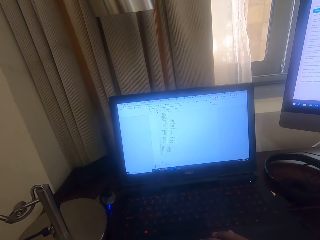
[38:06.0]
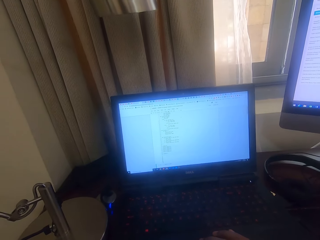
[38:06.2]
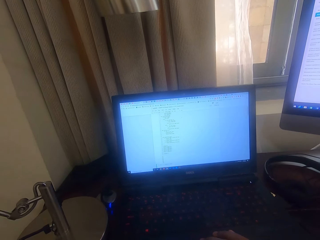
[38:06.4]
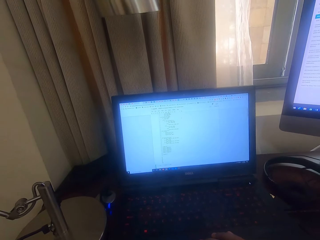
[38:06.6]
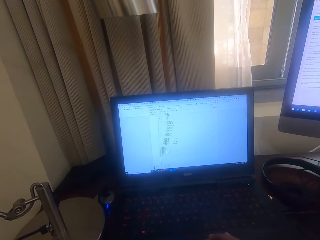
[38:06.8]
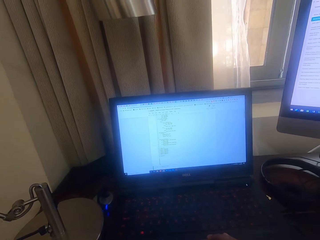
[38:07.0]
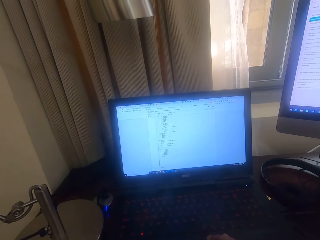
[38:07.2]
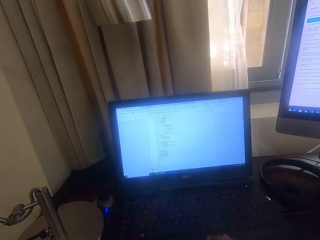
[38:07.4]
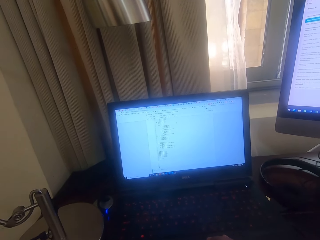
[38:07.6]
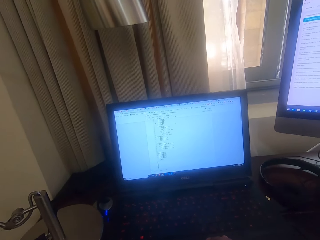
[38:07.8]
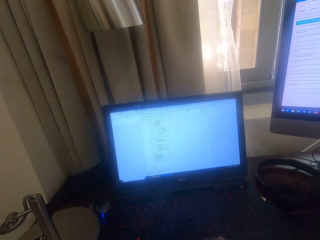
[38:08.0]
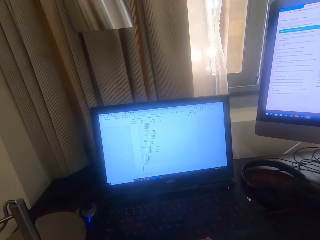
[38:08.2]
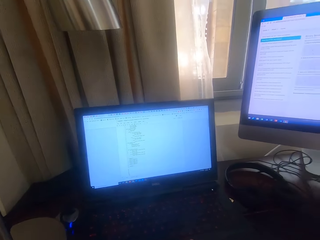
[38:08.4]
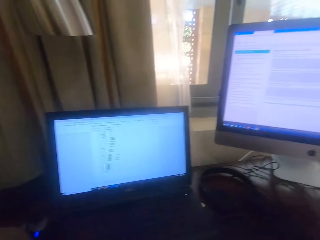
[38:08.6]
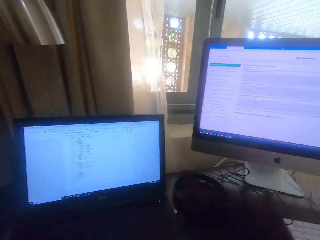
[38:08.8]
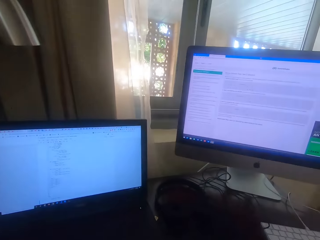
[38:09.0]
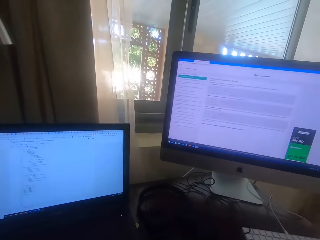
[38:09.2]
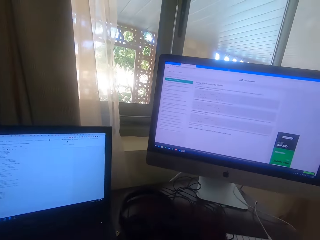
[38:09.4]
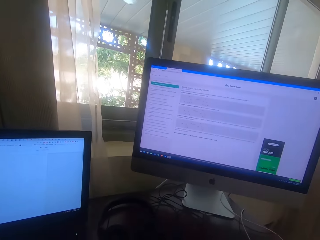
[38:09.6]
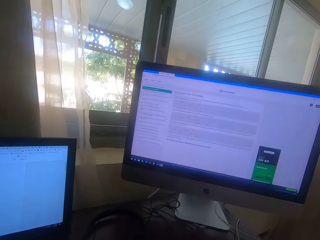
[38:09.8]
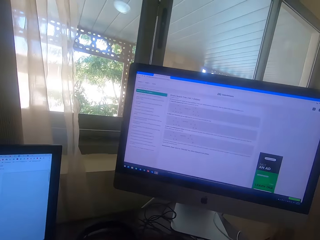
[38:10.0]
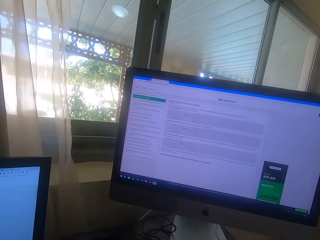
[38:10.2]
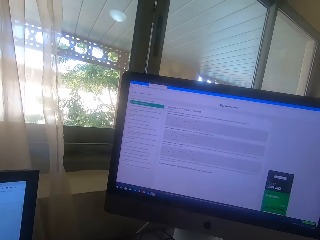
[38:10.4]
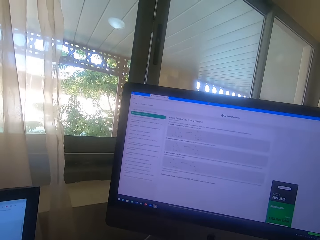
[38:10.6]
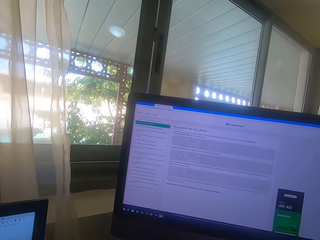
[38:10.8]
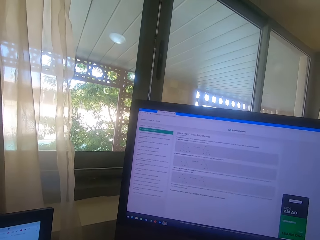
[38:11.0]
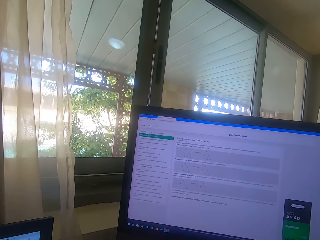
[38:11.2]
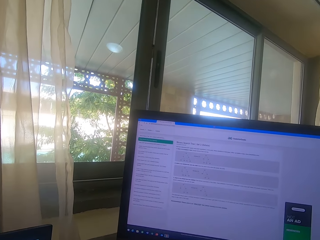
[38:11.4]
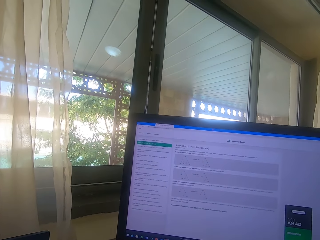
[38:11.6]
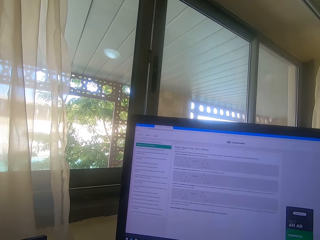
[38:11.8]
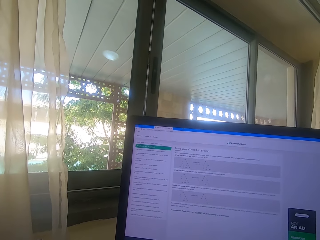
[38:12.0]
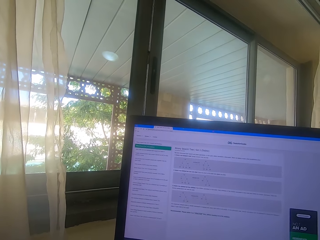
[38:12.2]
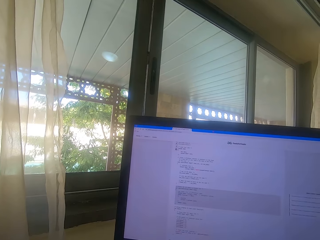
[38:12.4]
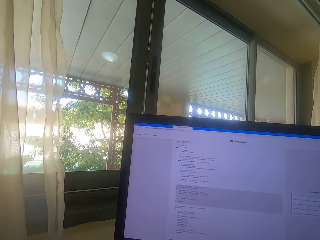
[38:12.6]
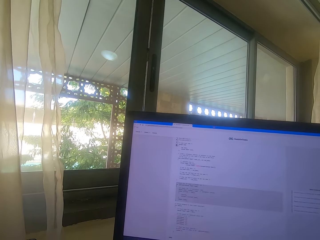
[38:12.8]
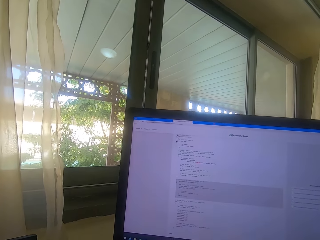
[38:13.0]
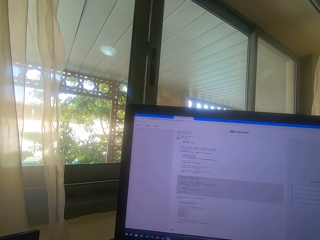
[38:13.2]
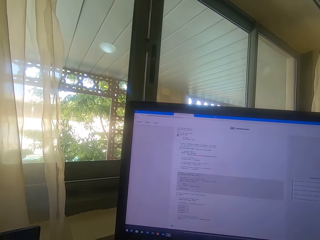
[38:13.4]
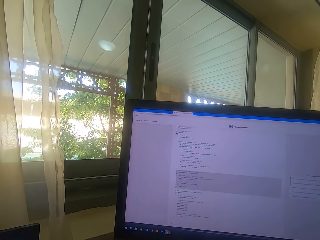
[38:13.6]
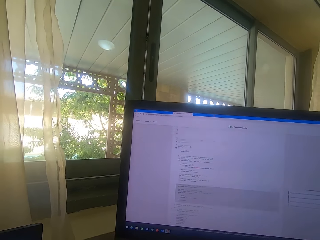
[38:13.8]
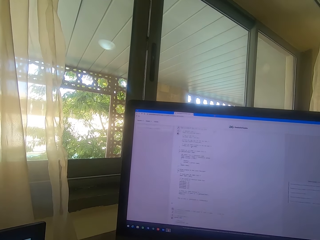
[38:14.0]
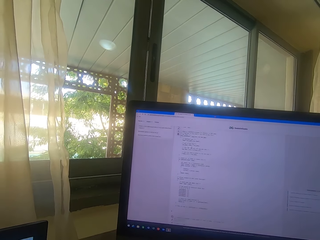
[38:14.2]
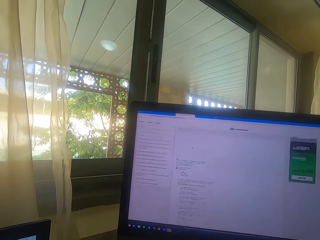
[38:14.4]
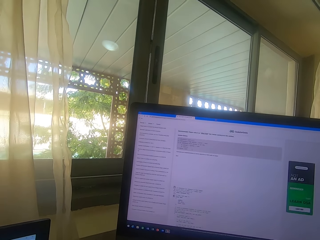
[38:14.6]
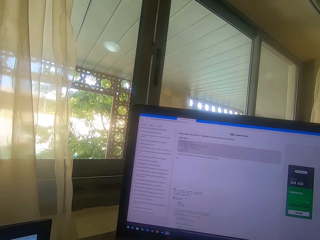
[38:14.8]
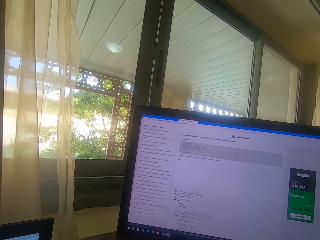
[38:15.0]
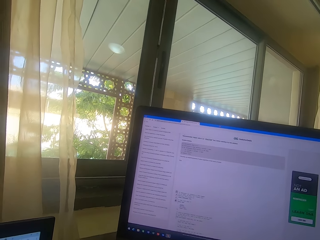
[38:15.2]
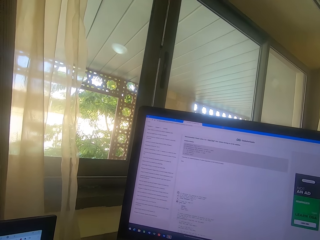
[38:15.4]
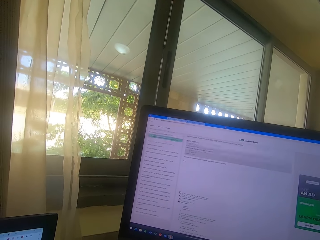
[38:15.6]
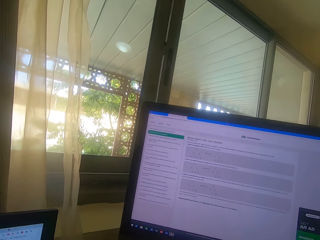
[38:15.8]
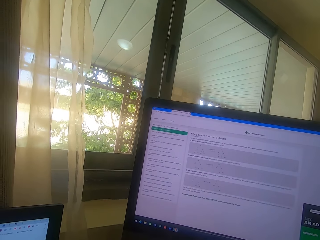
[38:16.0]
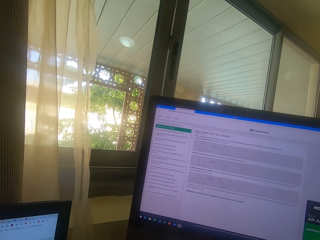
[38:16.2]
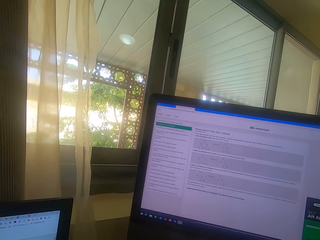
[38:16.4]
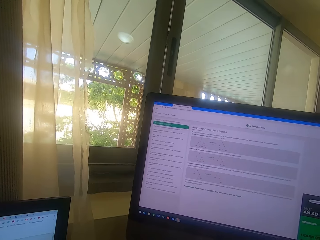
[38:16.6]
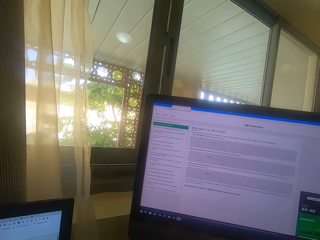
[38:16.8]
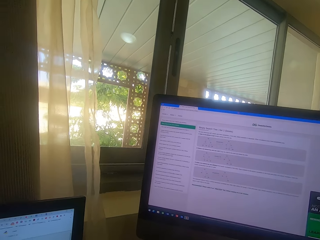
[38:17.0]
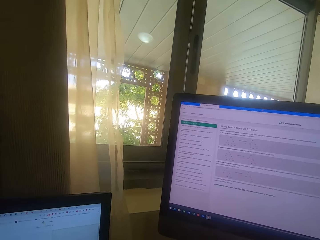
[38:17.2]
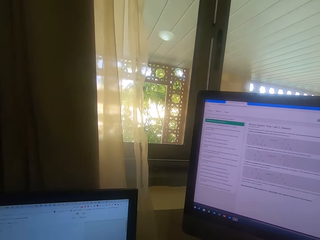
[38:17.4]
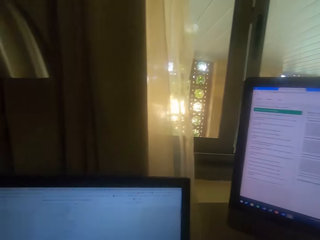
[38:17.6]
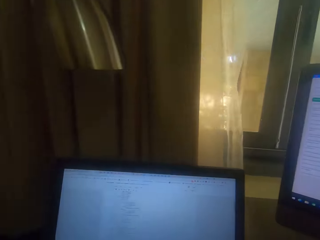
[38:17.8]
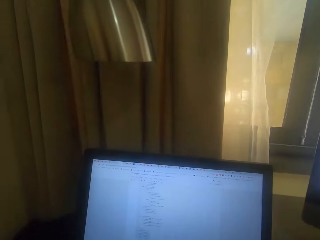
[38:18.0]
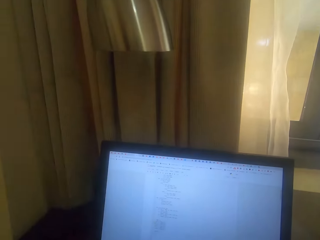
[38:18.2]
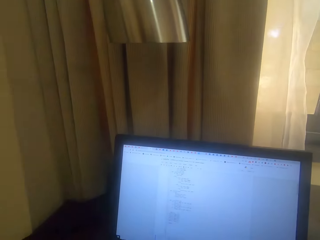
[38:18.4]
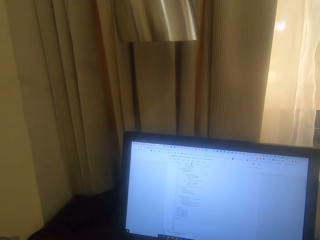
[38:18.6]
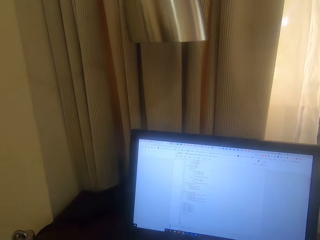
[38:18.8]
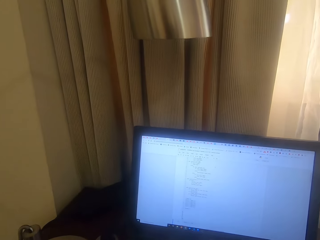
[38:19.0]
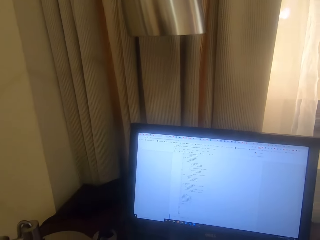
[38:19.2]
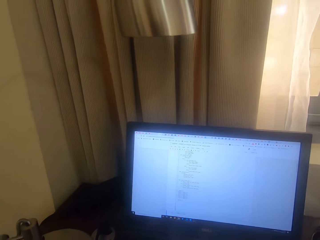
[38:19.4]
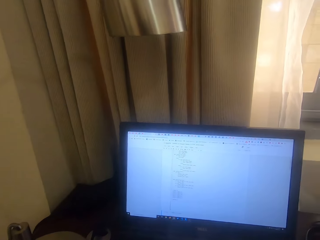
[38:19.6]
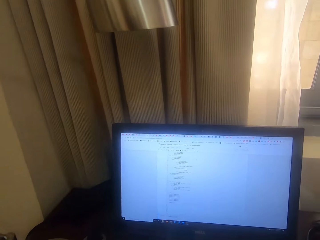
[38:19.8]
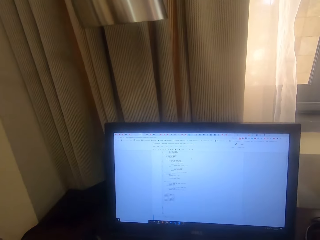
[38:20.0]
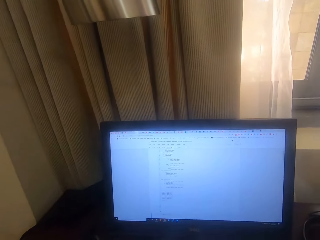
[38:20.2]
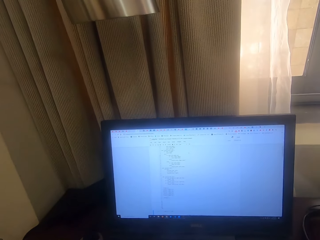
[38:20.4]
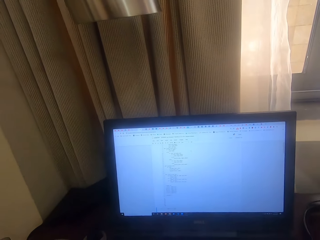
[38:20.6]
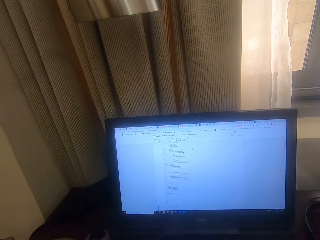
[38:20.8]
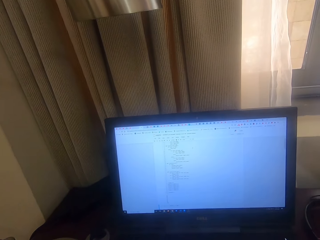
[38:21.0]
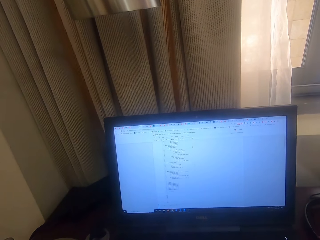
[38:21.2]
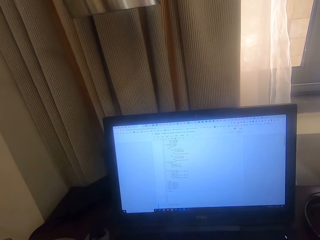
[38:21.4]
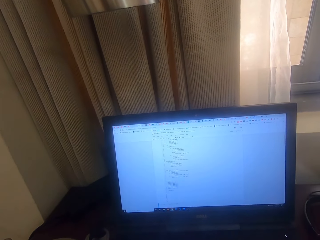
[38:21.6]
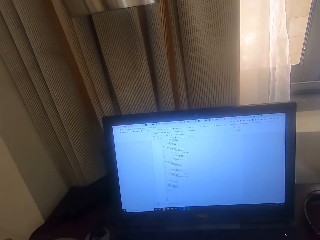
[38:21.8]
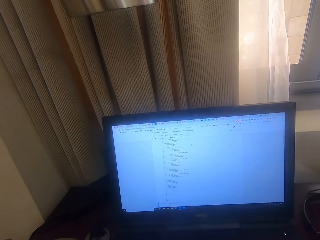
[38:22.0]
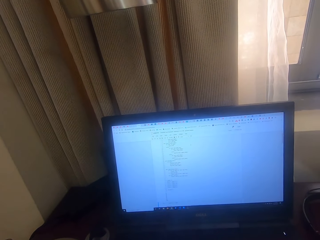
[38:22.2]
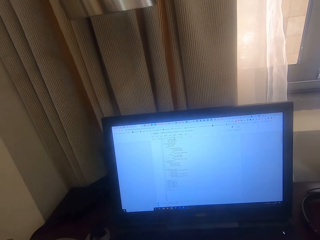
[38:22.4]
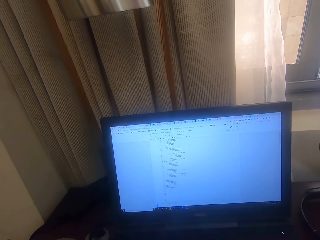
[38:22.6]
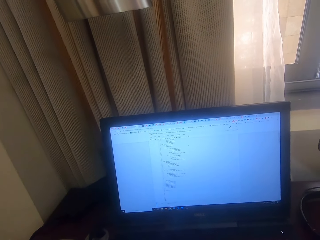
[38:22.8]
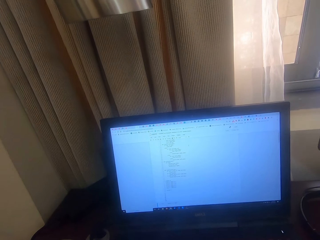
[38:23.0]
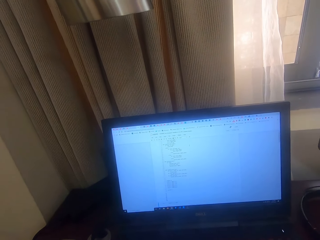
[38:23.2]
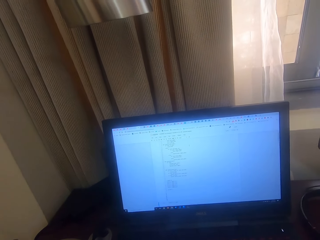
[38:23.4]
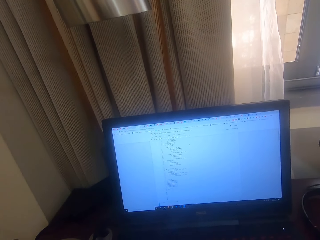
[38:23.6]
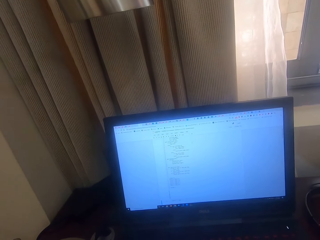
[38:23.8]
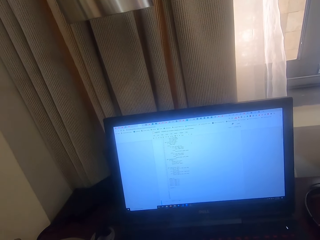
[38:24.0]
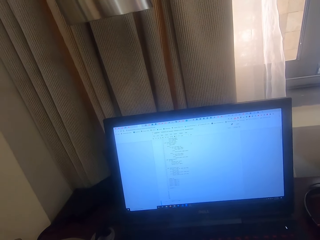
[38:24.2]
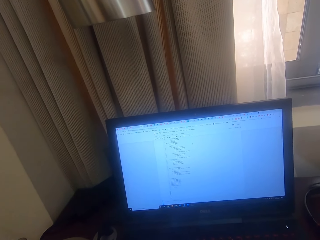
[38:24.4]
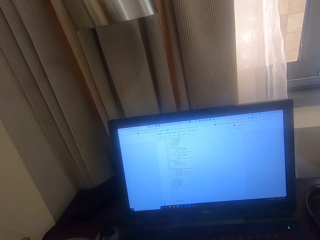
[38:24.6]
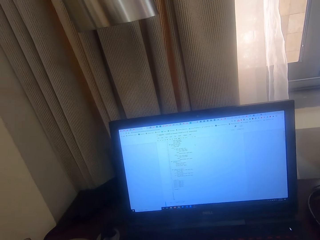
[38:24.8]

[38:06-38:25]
The camera wearer looks at the laptop. They look at a desktop screen. They use a desktop. They look at the laptop. They look at the desktop screen.

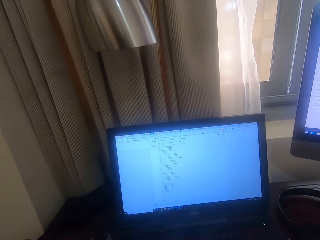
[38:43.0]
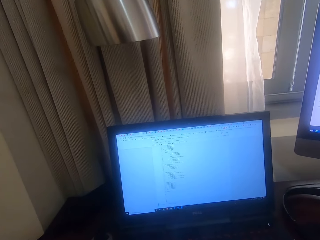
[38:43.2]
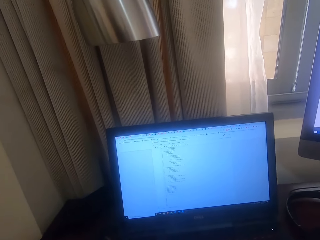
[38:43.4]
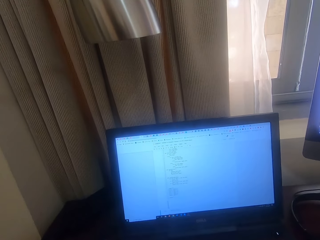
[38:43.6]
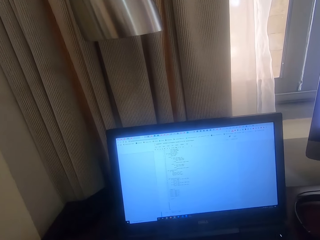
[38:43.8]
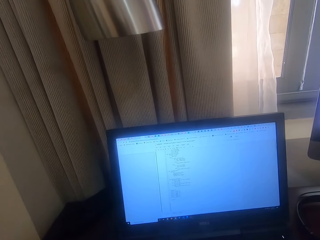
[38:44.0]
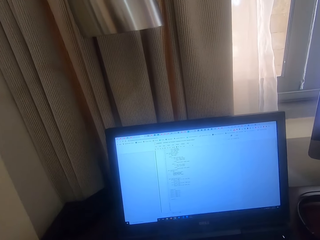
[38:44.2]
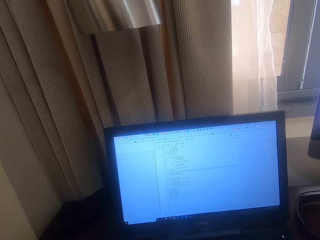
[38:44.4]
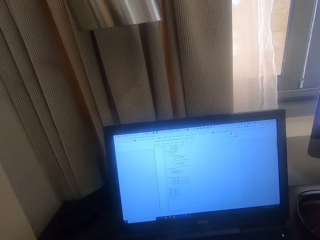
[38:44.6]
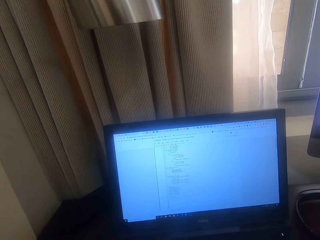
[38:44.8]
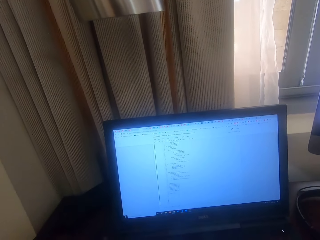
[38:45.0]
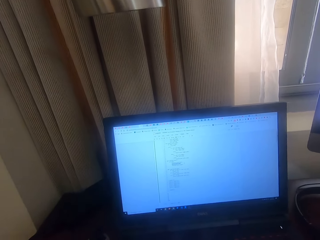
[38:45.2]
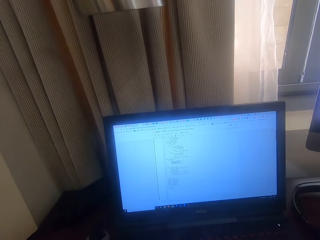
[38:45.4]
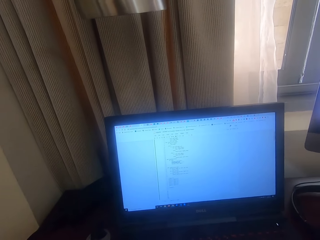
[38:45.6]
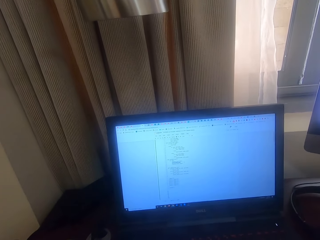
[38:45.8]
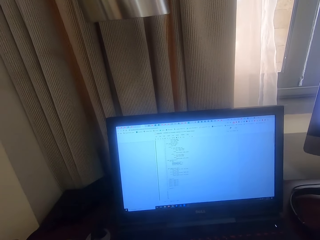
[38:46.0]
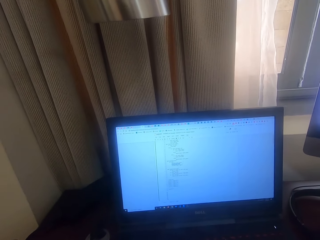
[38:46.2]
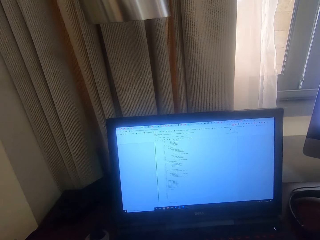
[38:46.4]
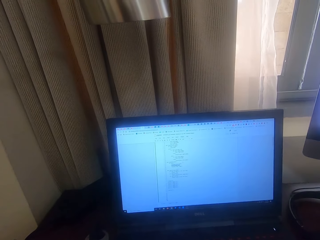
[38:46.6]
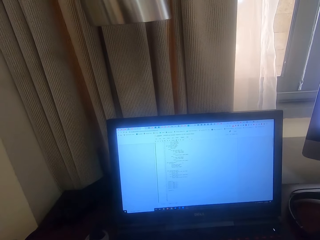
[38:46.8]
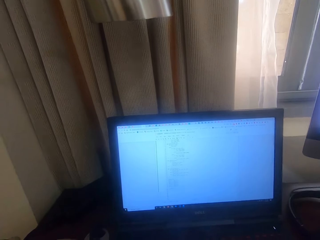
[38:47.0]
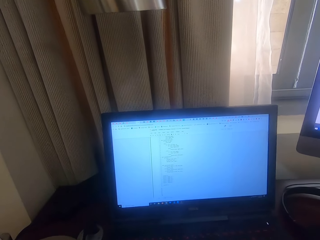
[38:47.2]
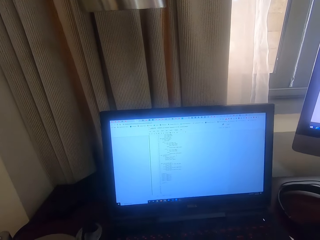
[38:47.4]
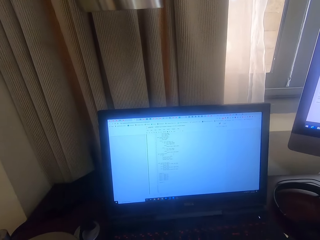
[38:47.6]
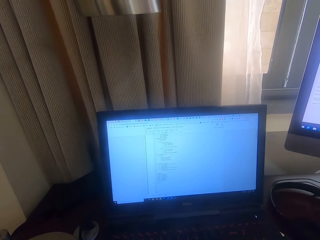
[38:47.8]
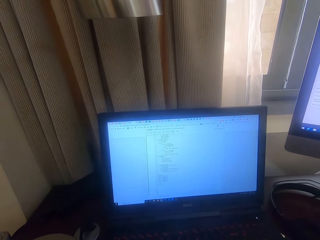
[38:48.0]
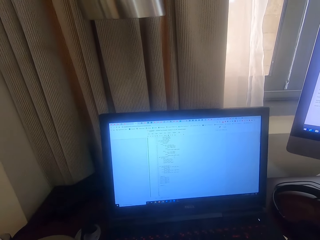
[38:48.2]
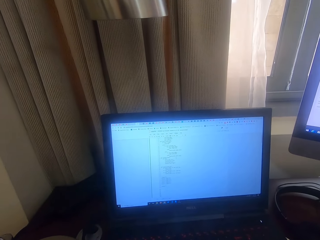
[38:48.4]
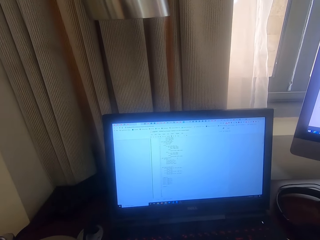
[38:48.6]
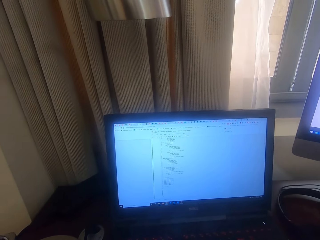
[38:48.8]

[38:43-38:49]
The camera wearer operates a laptop.
